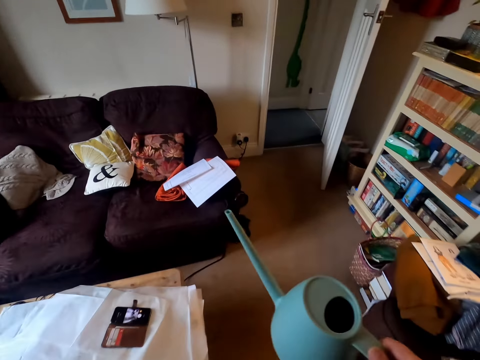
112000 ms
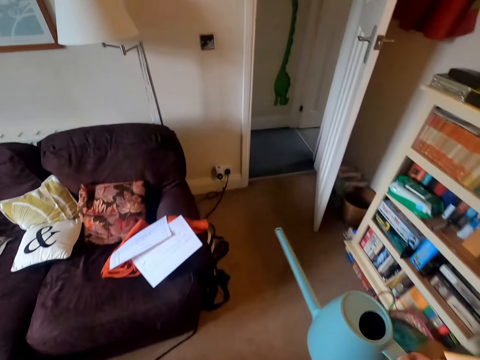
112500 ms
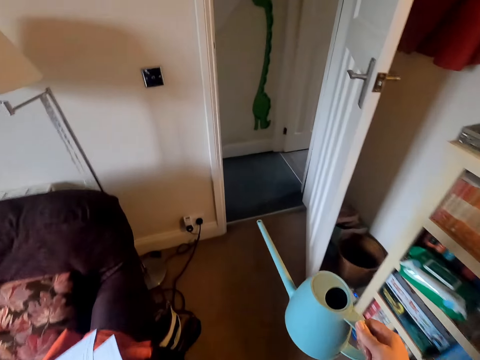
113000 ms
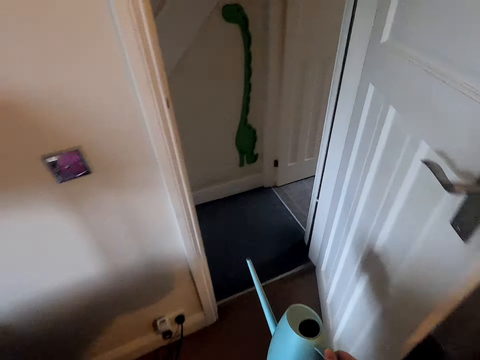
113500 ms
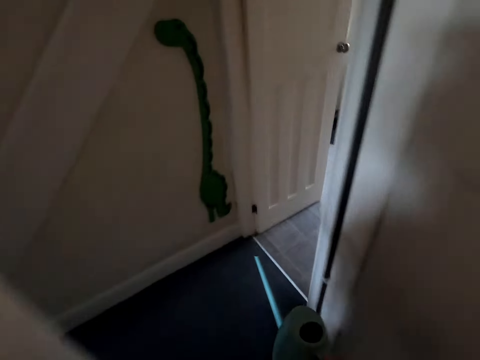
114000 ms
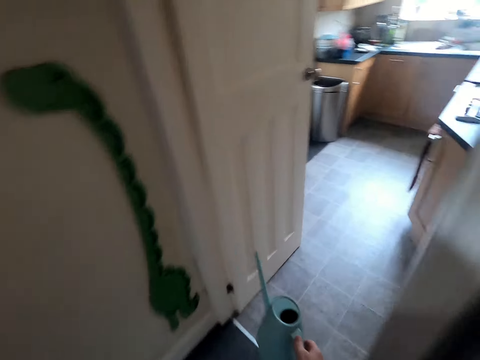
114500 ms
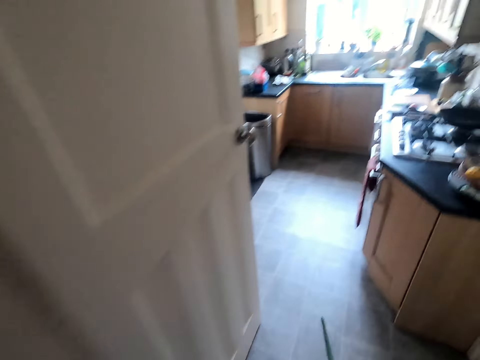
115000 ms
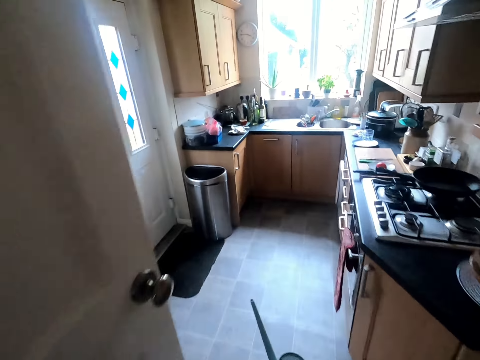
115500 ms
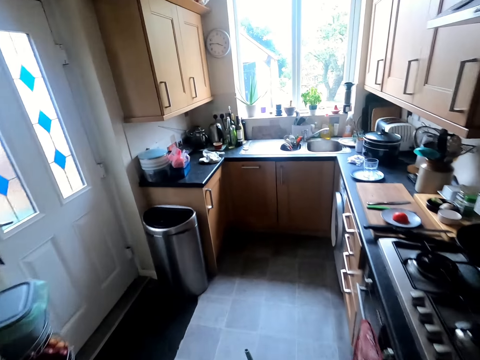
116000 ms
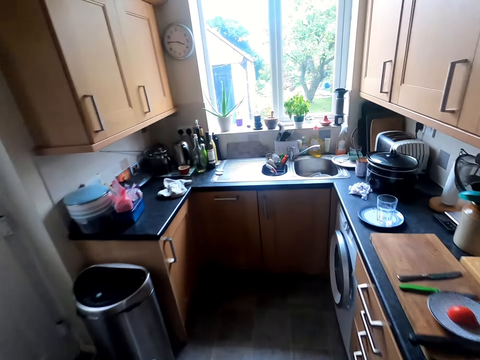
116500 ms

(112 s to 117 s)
The camera wearer walks around the house.

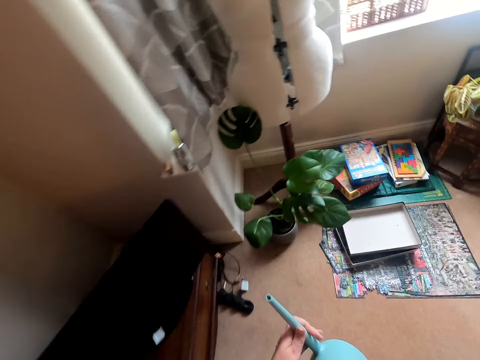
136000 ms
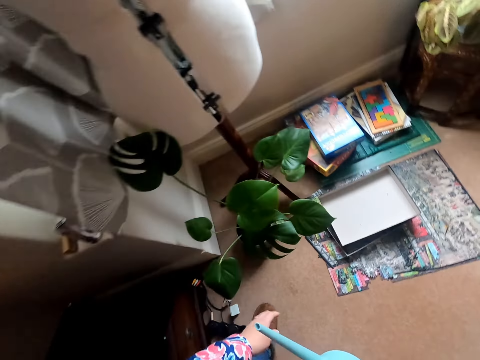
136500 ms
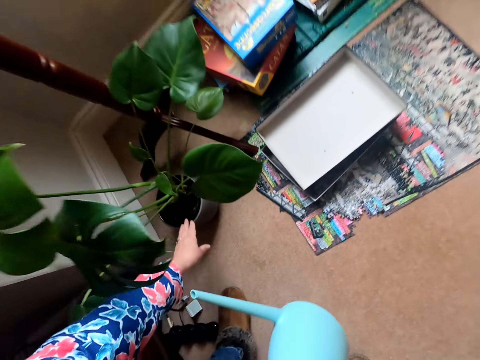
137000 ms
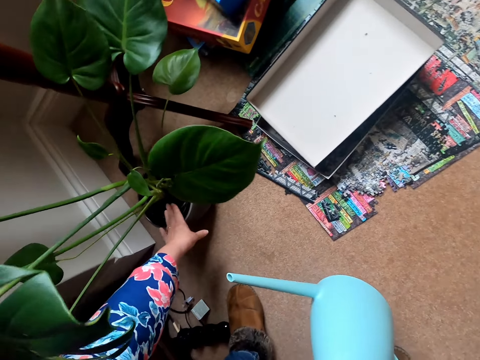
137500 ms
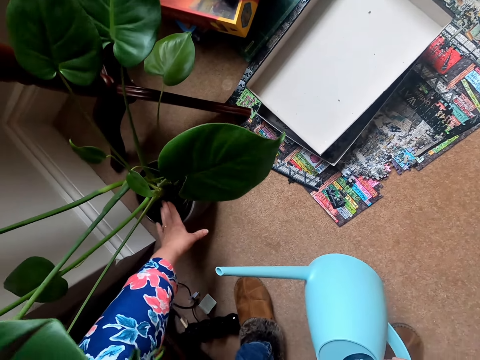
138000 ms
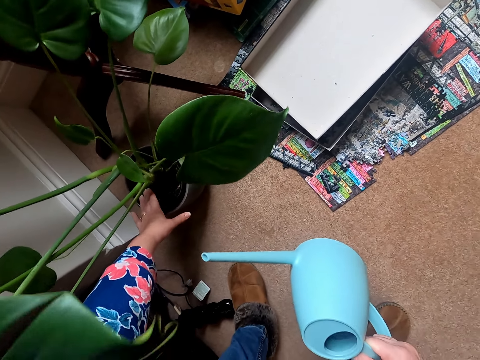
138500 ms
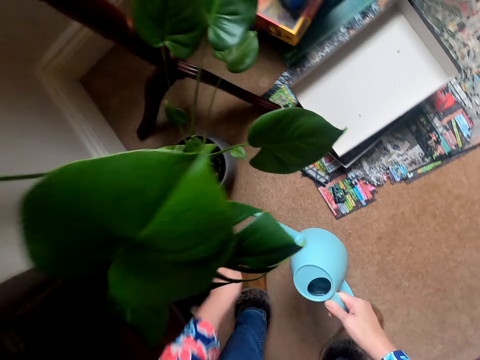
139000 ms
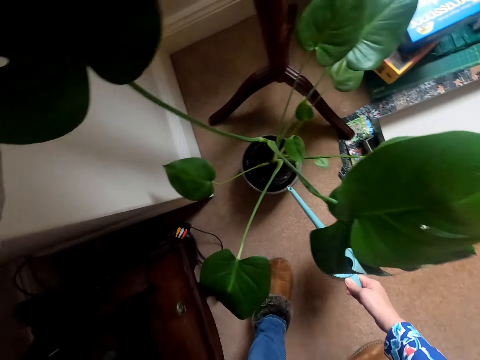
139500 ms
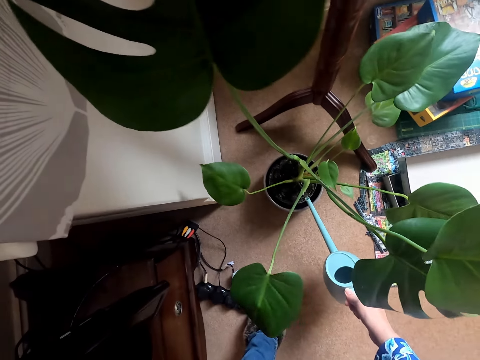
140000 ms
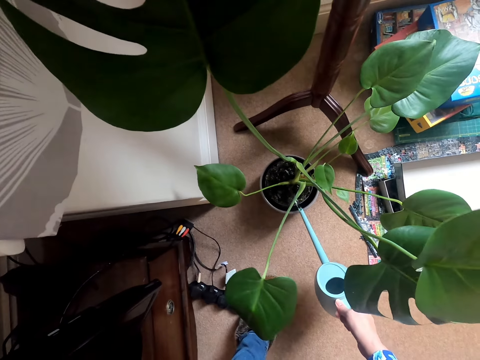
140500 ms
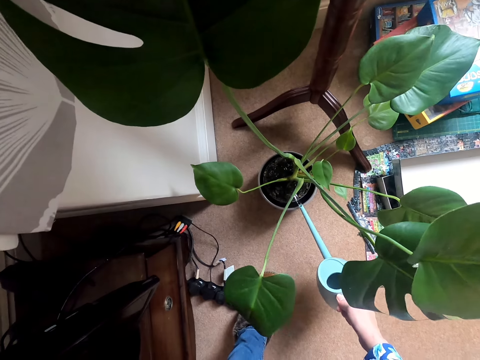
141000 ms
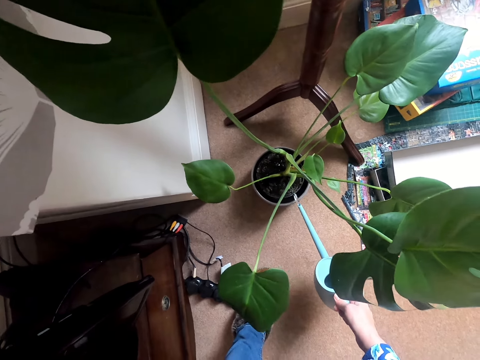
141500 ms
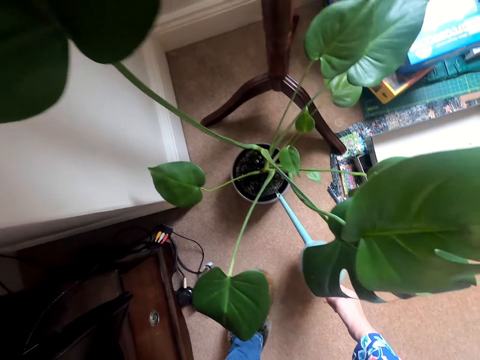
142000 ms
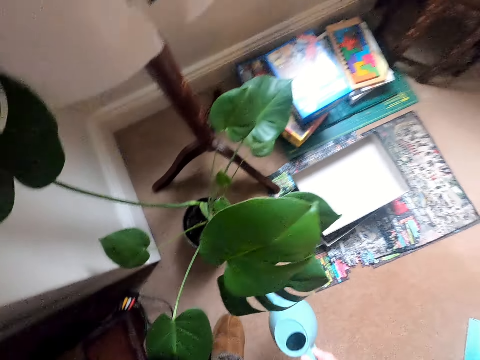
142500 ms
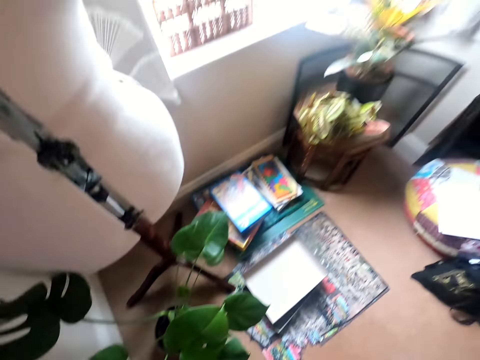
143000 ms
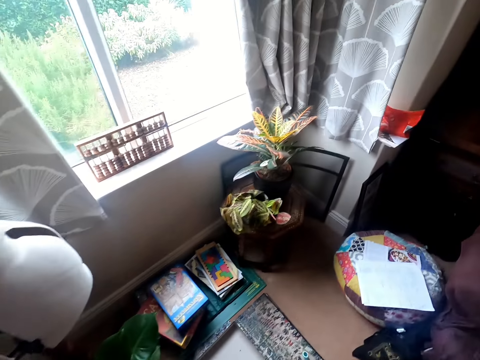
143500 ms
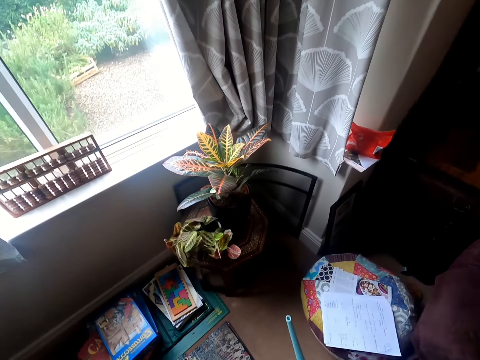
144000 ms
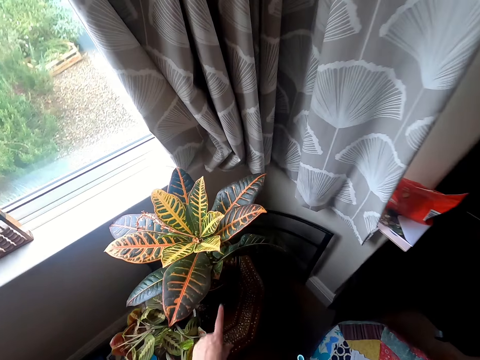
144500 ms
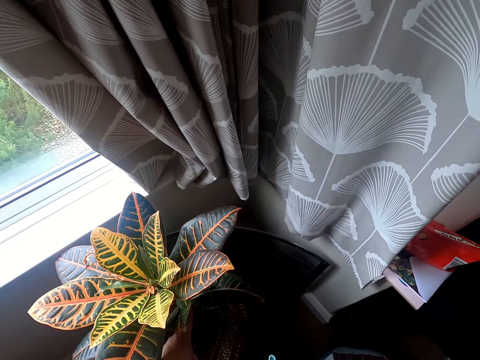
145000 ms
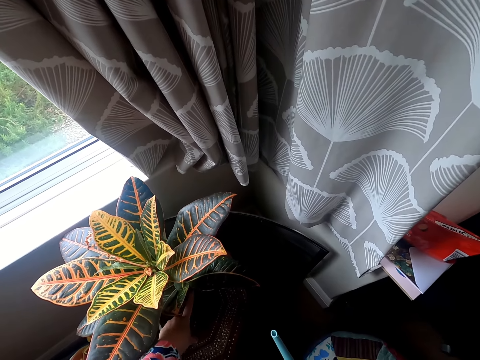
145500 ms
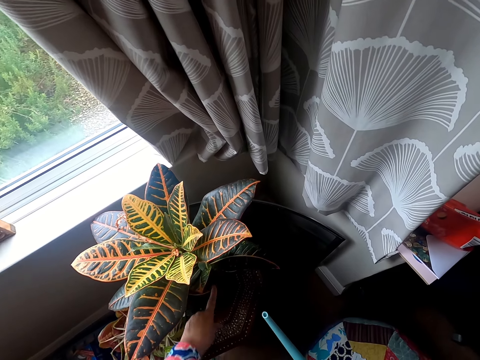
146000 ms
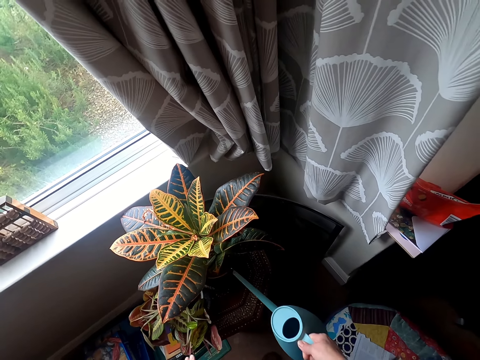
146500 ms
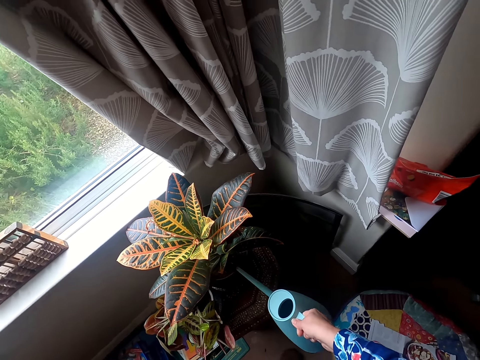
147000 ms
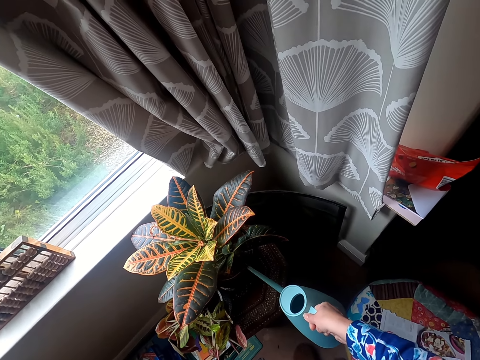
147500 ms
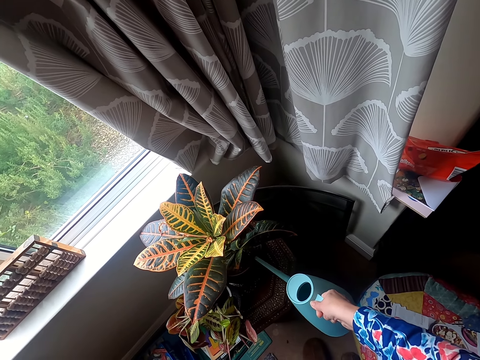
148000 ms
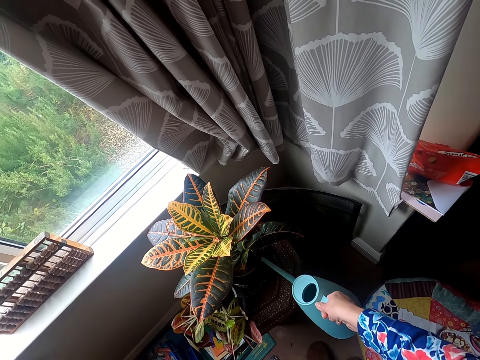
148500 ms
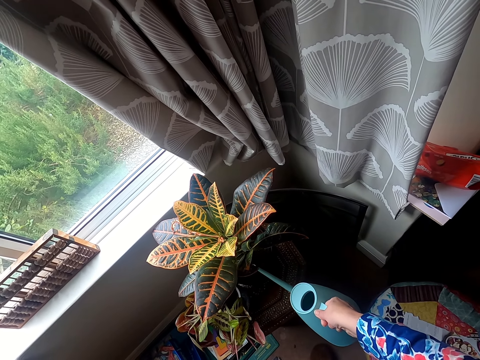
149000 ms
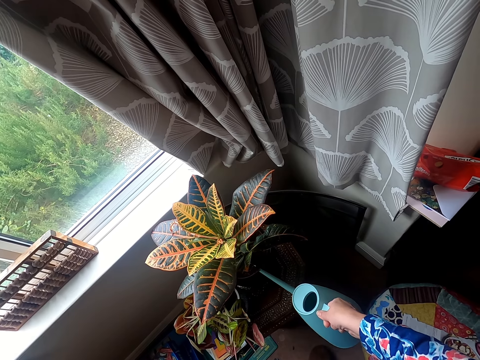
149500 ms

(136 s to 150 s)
The camera wearer touches the soil. They water the plants at the house. They touch the soil. They water the plants.

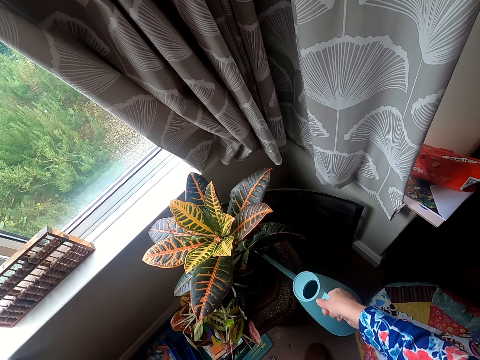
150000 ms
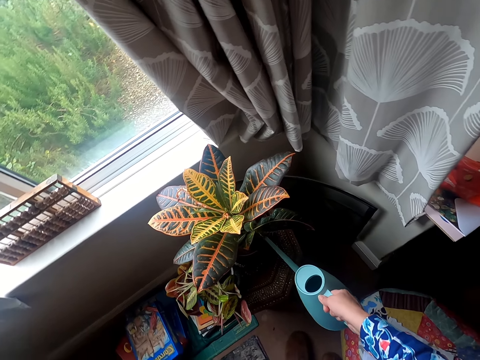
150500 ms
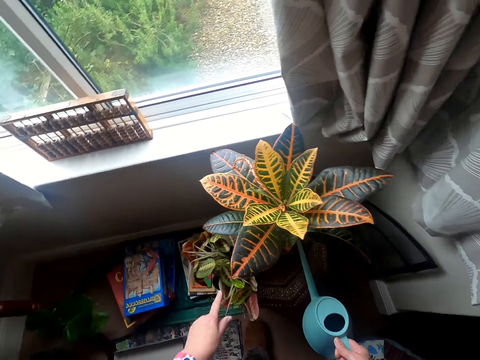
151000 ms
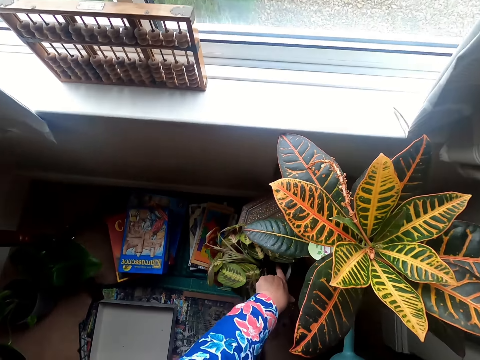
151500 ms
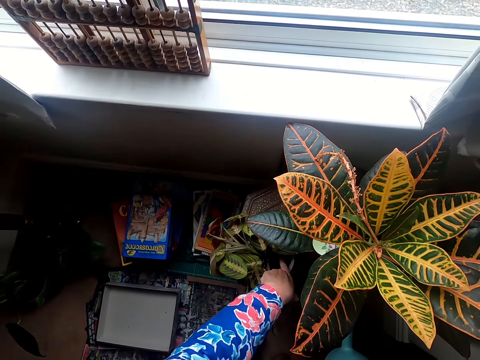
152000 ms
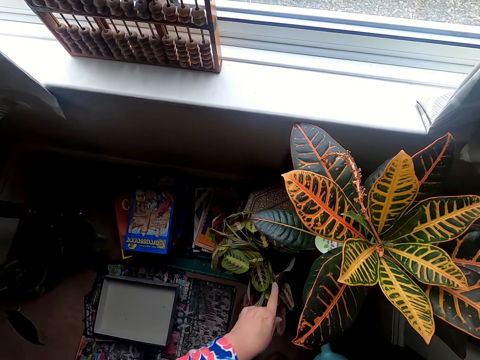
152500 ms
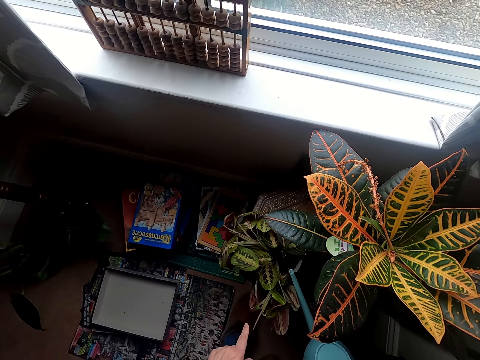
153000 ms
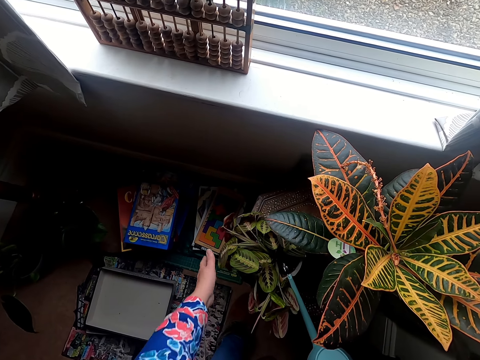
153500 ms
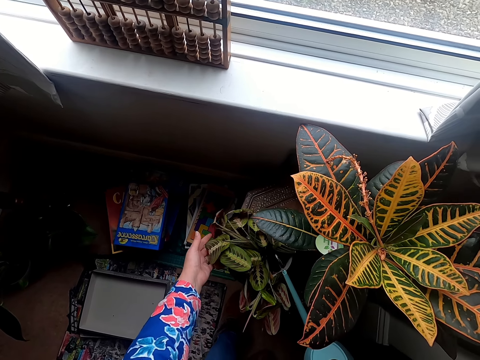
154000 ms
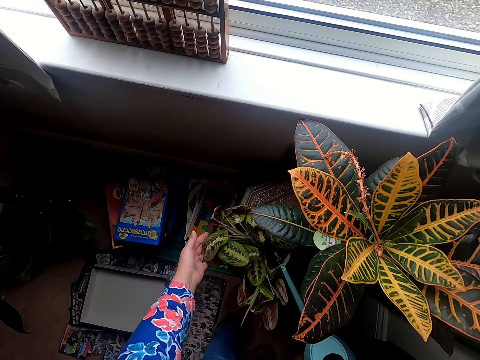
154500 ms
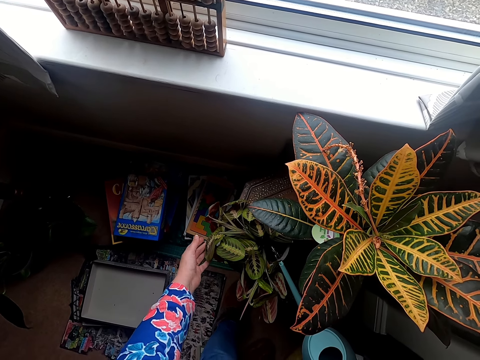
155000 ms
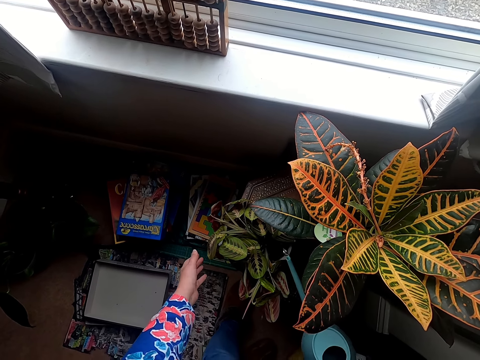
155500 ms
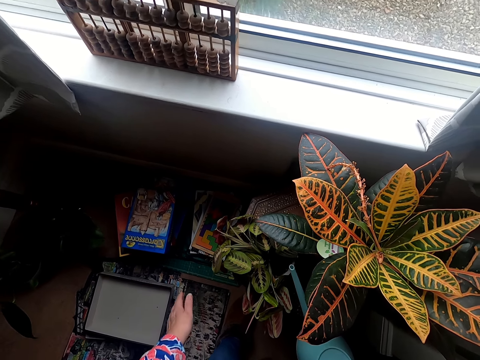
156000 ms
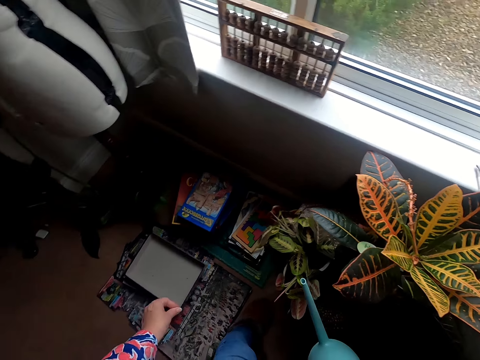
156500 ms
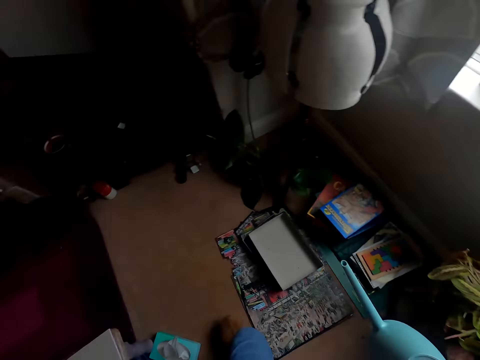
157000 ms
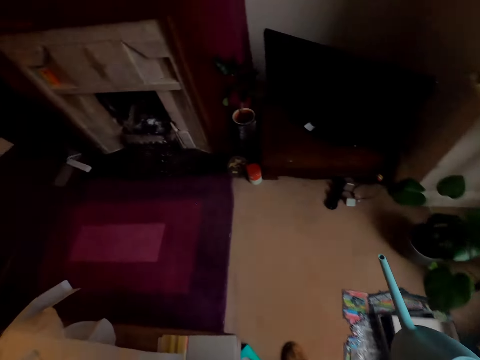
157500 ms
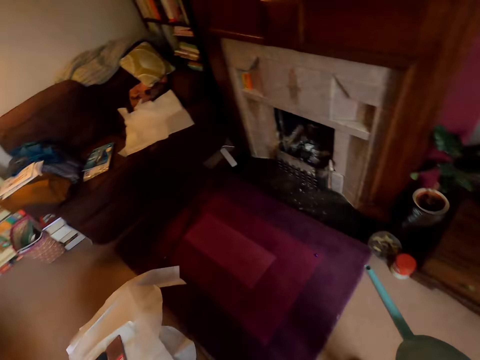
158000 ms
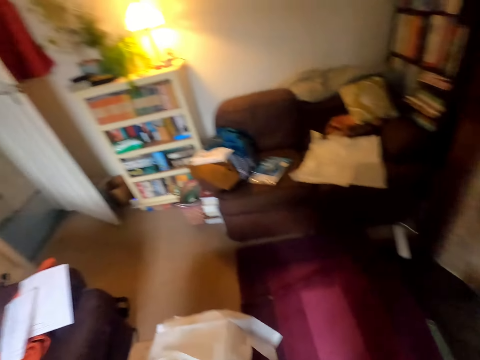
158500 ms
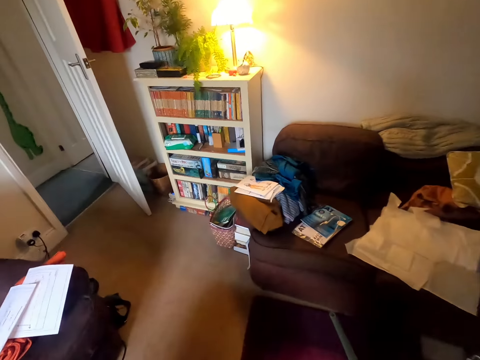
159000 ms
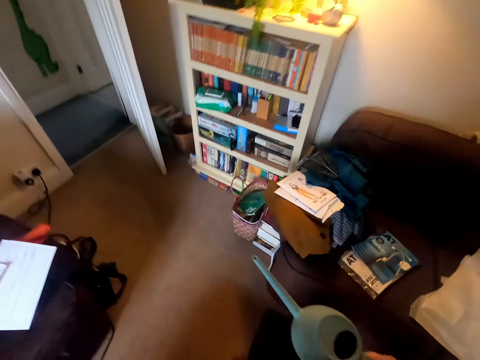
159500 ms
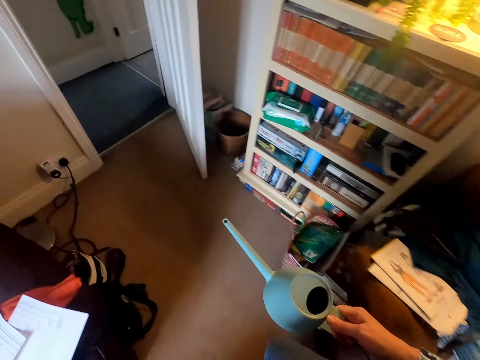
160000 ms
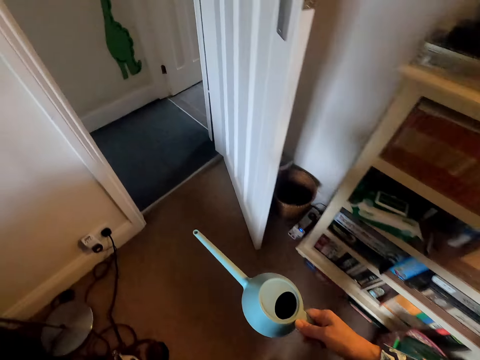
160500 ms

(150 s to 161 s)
The camera wearer touches the soil. They water the plants. They walk around the house.
